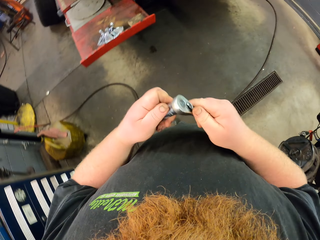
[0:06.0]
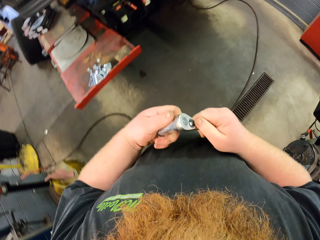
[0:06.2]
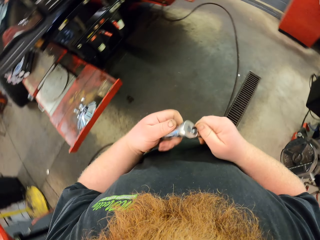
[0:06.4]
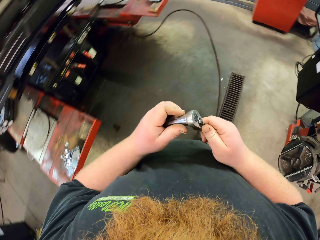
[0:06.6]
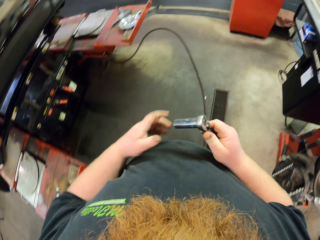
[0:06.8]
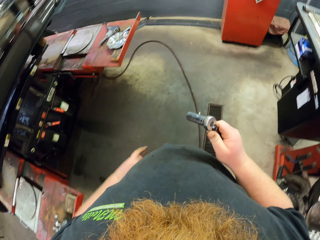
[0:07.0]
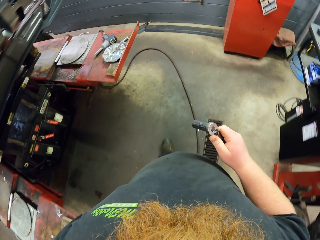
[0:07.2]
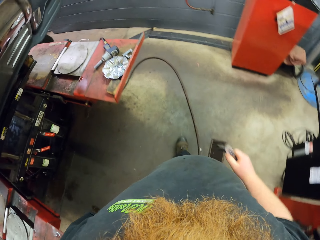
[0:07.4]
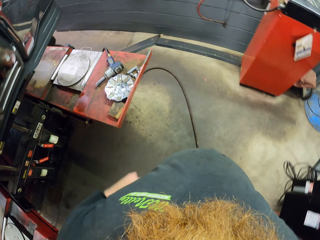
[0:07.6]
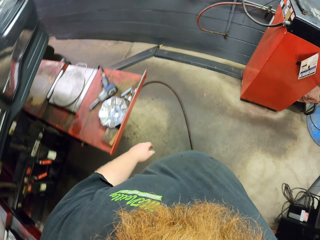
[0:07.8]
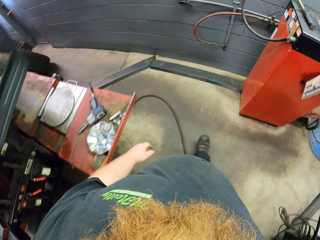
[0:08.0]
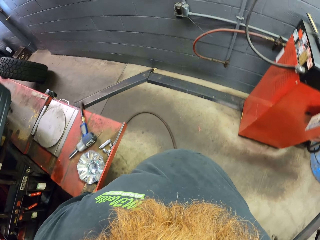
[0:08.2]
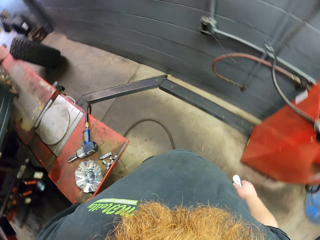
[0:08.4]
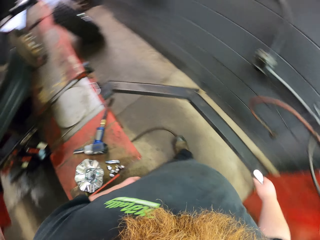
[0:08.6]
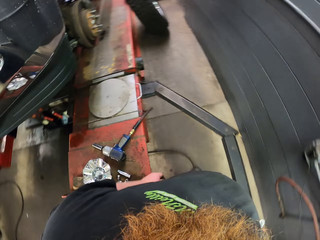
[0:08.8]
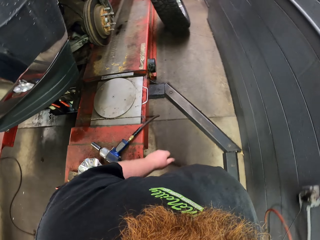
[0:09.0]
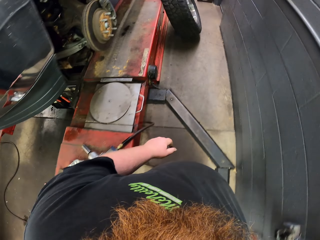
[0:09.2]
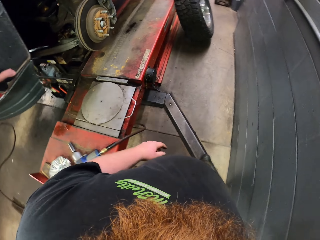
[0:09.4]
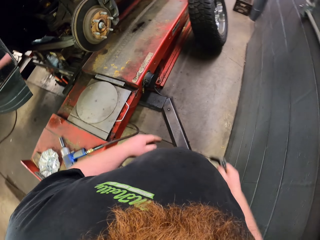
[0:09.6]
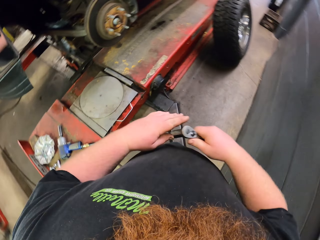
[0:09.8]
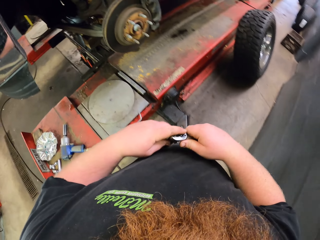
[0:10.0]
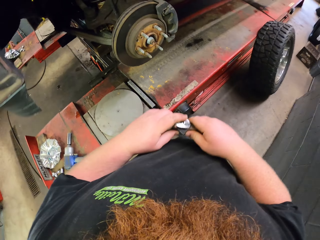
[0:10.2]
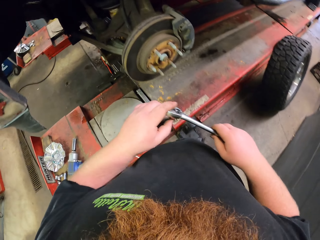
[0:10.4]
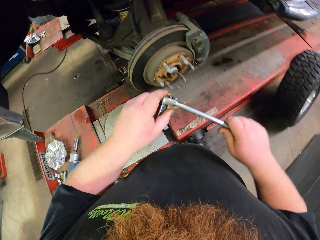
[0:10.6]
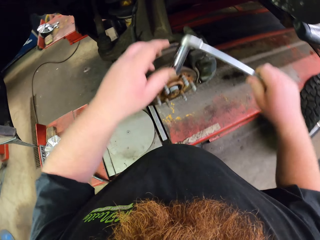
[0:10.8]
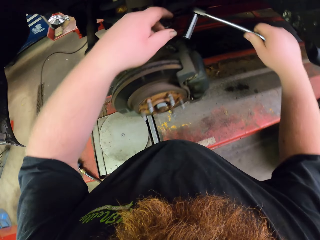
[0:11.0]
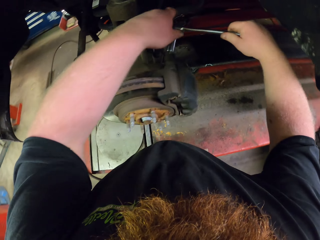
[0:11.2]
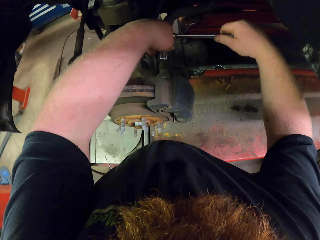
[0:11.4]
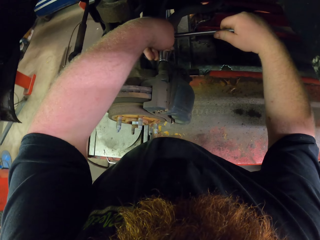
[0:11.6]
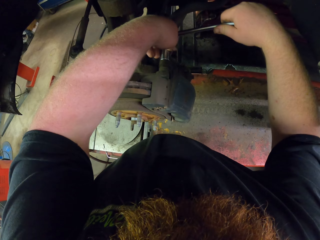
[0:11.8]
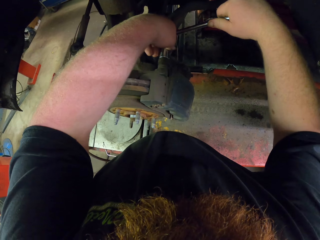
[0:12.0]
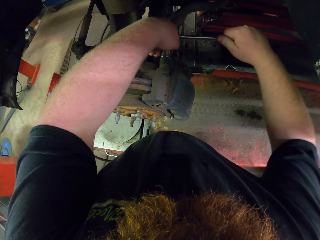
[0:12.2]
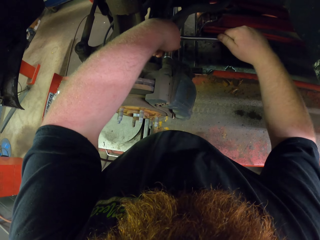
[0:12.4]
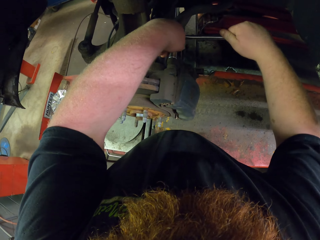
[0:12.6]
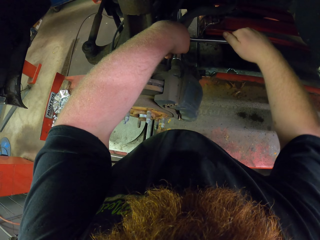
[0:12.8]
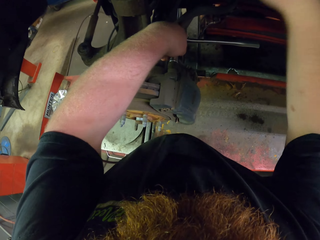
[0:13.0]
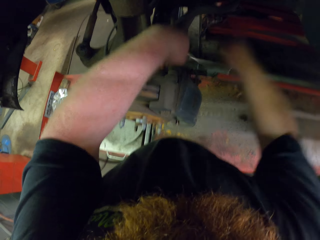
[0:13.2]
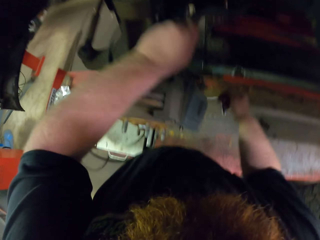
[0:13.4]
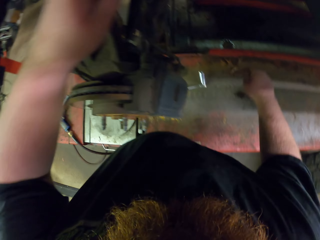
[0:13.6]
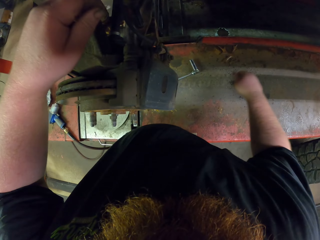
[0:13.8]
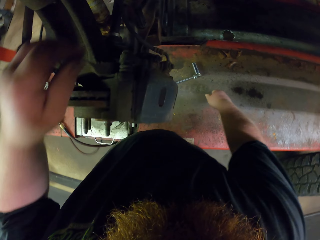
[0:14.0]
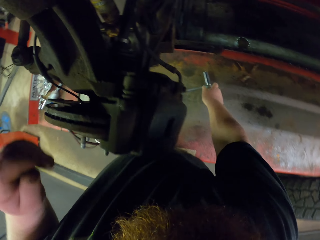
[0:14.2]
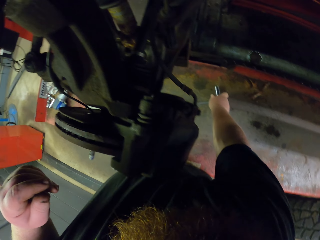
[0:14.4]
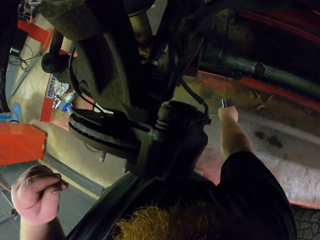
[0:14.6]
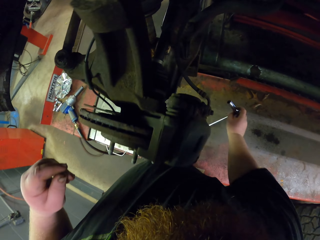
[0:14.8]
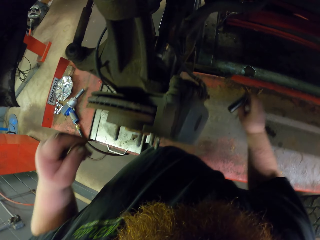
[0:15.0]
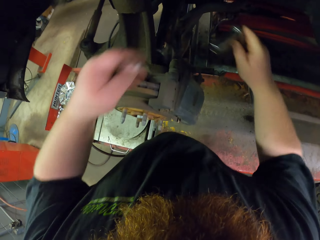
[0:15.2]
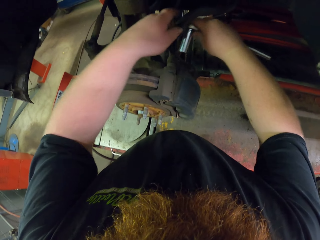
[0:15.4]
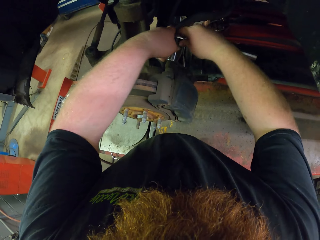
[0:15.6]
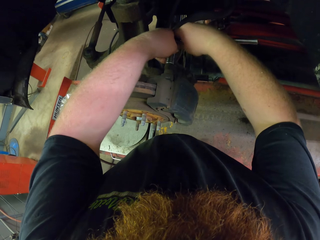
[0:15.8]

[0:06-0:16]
The camera wearer walks forward. They walk left. They place the clicker torque wrench or spanner on a bolt. They loosen the bolt. They hit the clicker torque wrench. They drop the spanner. They pick up the clicker torque wrench.

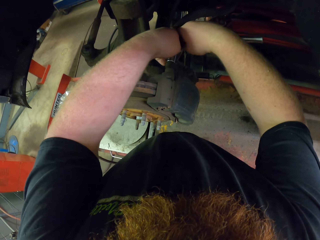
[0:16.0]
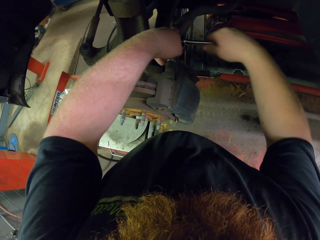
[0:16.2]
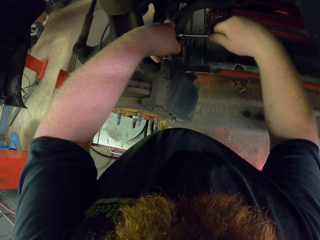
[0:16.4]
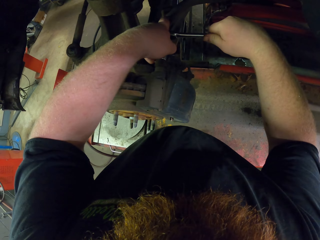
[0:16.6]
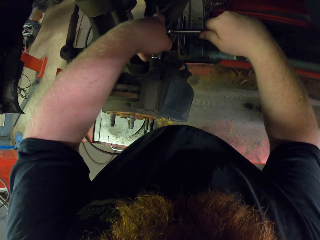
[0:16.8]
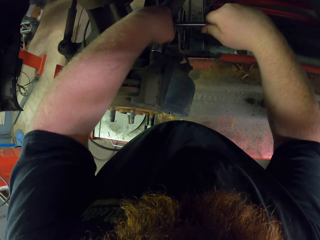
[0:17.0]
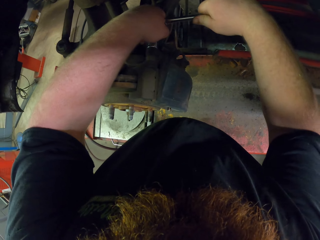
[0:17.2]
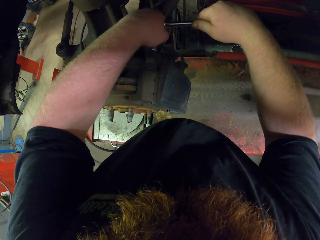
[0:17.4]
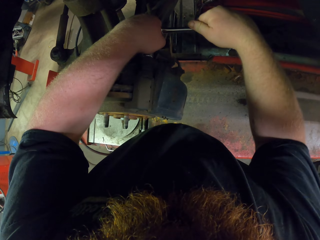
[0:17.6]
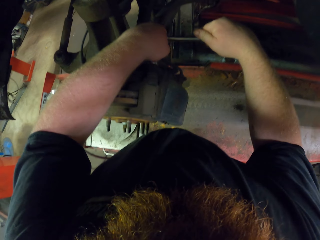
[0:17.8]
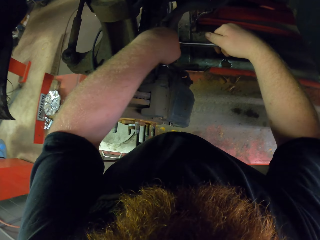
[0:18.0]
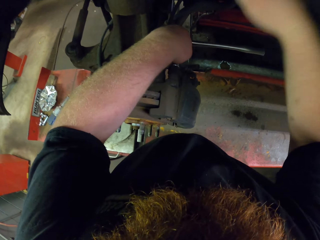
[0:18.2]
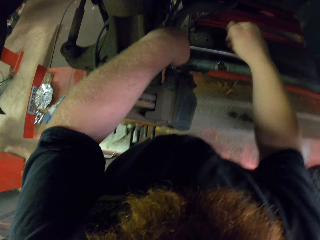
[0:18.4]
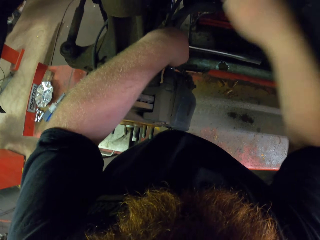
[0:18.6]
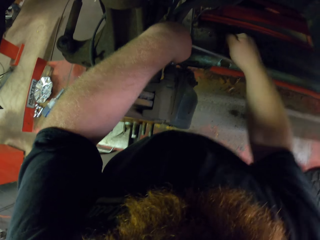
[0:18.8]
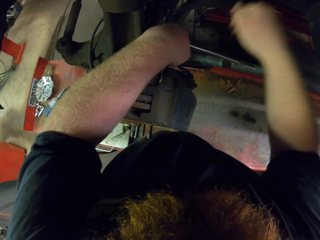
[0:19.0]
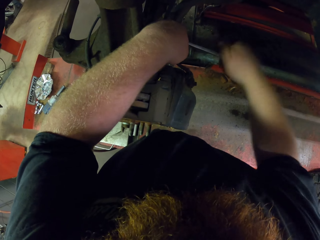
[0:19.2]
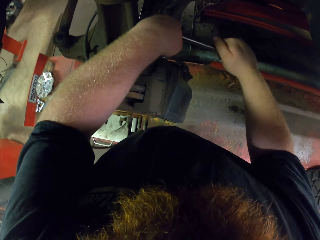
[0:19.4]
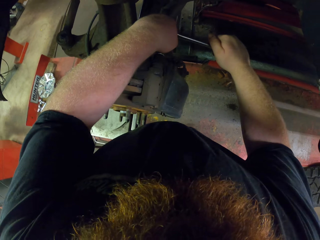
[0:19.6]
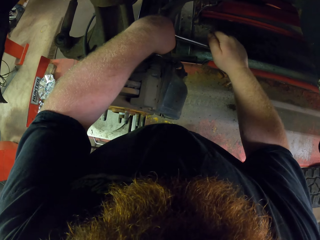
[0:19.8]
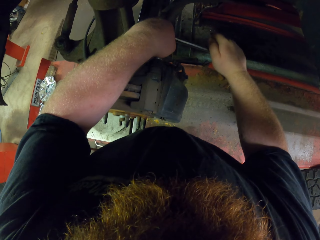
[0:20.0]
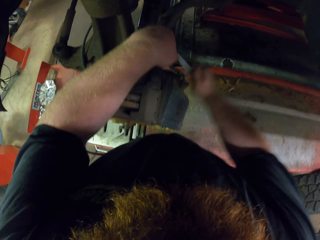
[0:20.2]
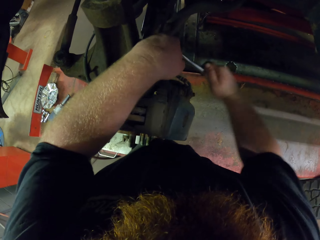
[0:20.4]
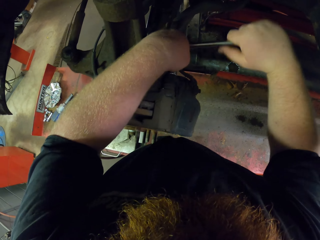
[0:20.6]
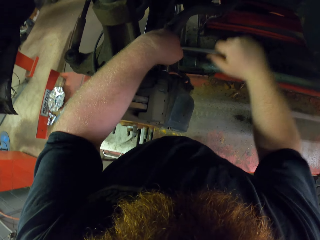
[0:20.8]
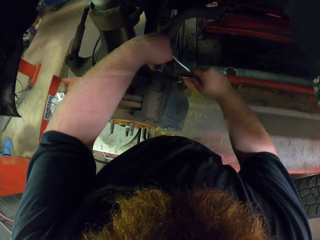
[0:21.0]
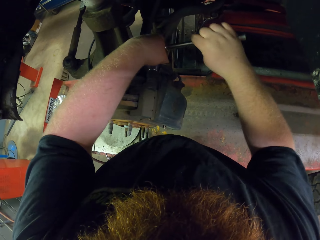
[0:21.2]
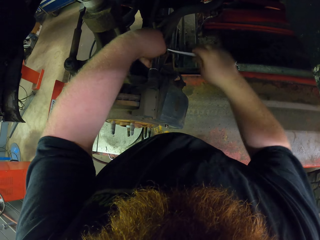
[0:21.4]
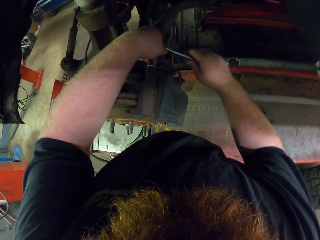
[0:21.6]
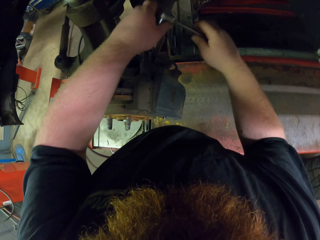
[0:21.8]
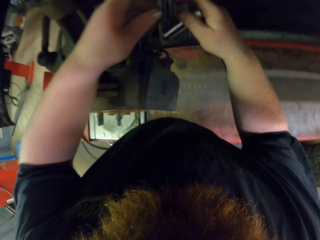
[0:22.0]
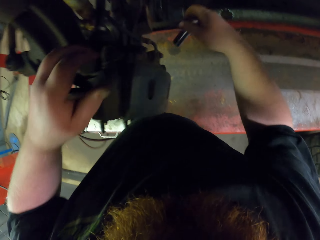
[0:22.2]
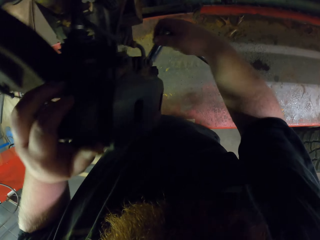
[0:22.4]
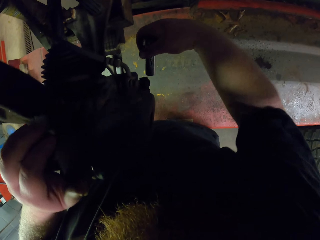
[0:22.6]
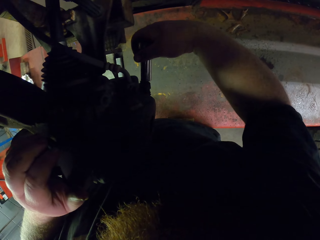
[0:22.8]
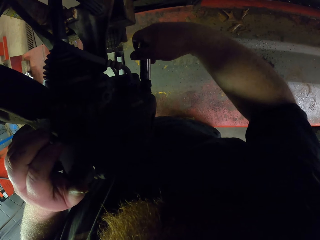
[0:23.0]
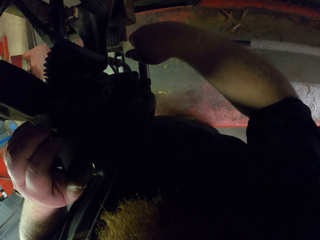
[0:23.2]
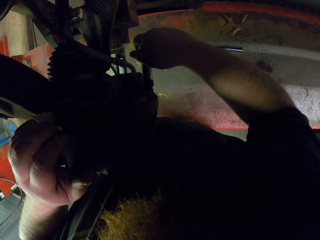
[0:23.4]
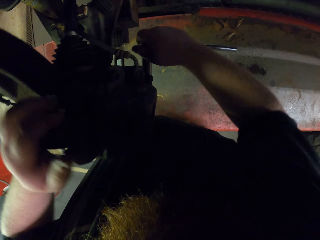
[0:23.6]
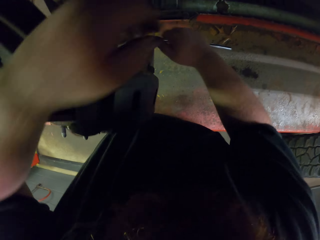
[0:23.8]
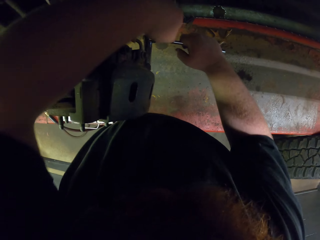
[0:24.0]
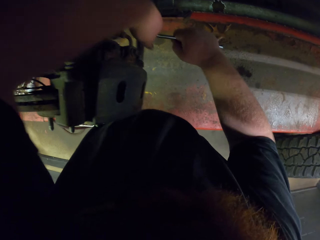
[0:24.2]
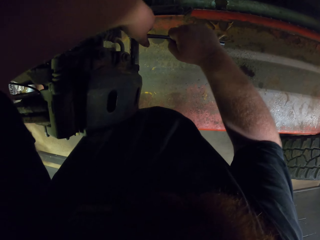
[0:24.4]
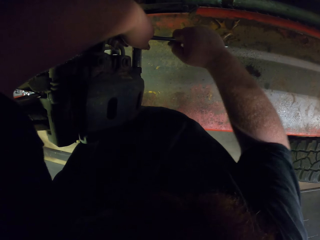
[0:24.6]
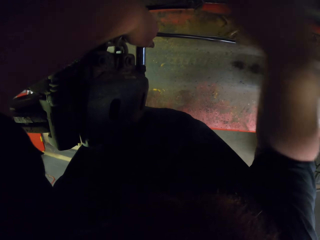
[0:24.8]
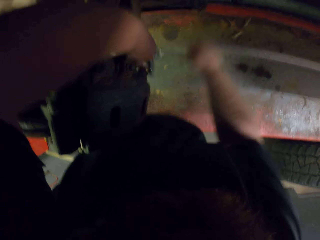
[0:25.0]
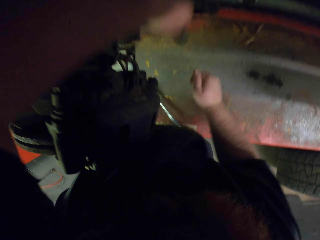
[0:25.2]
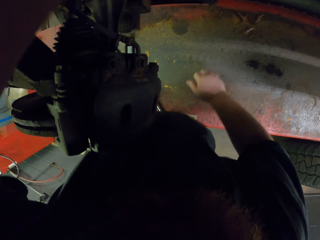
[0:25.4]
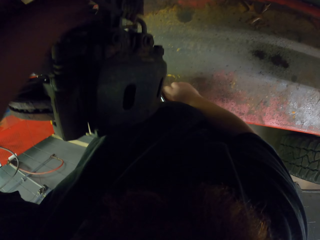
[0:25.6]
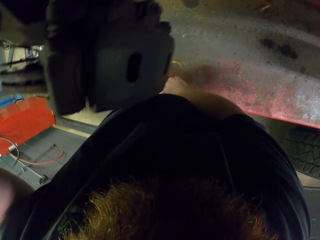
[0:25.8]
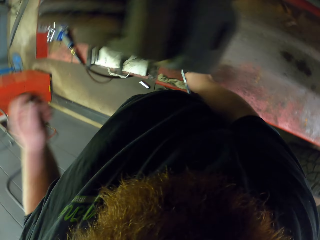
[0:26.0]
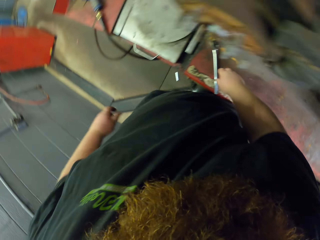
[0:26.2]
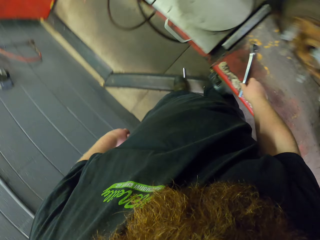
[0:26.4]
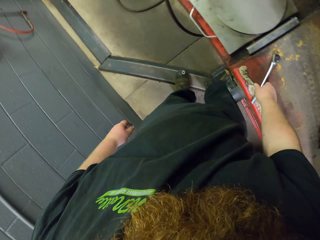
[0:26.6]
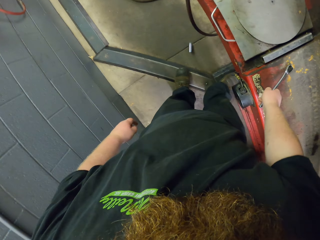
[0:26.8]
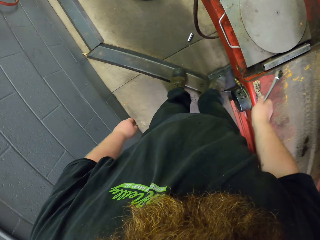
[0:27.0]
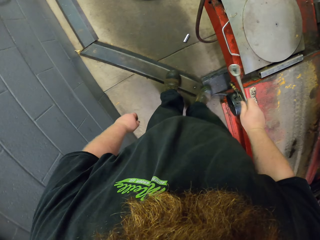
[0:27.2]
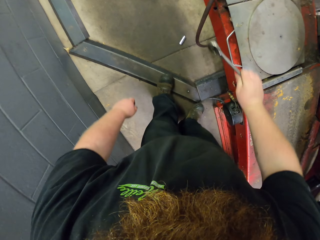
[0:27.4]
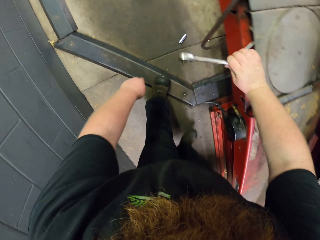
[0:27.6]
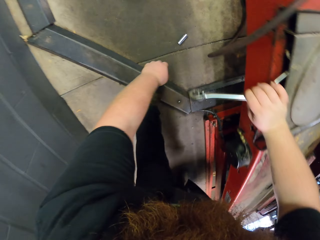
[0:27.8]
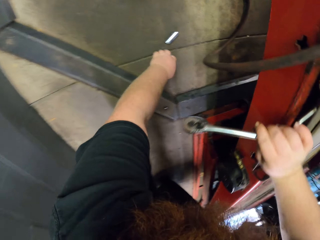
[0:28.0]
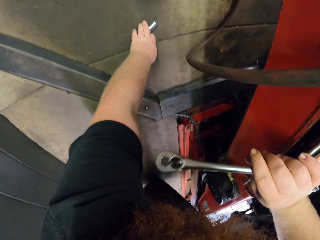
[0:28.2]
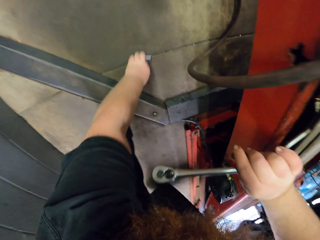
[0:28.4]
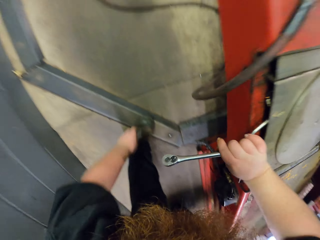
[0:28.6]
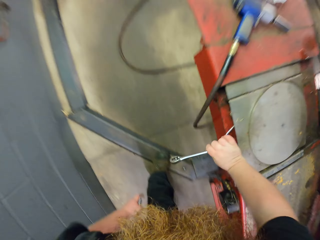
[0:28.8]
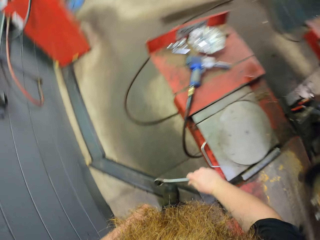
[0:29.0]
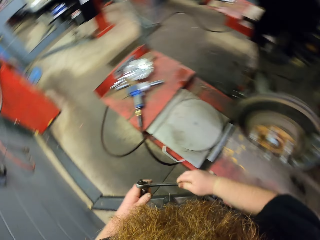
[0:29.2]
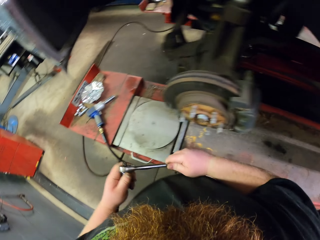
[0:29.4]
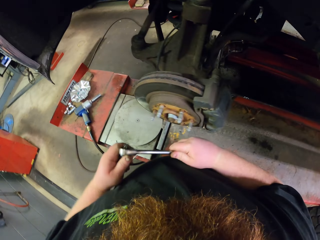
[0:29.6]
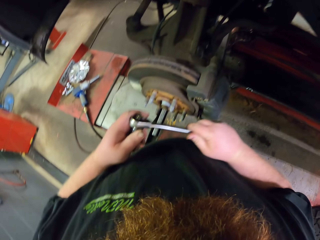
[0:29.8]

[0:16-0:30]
The camera wearer places the clicker torque wrench or spanner on a bolt inside the vehicle. They tighten the bolt. They hit the clicker torque wrench. They tighten the bolt with the spanner. They place the clicker torque wrench on a bolt. They loosen the bolt. They hit the clicker torque wrench. They drop the spanner. They pick up the clicker torque wrench. They pick up a piece of metal from the floor.
